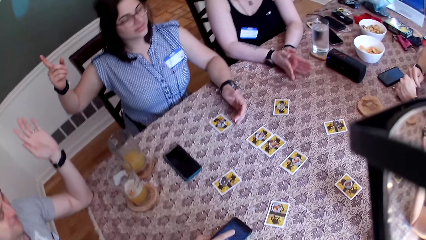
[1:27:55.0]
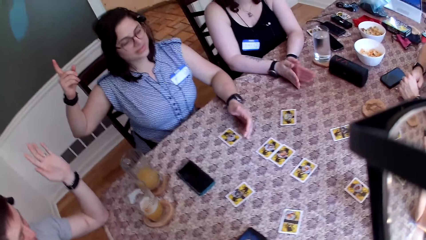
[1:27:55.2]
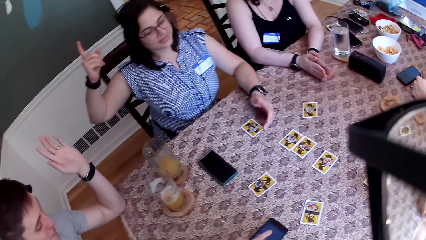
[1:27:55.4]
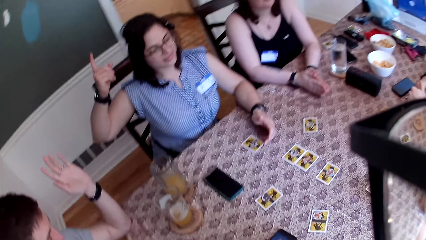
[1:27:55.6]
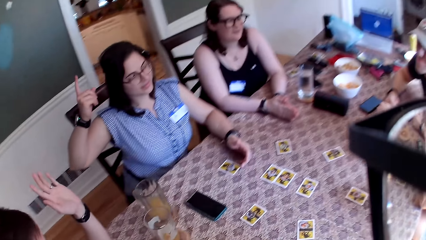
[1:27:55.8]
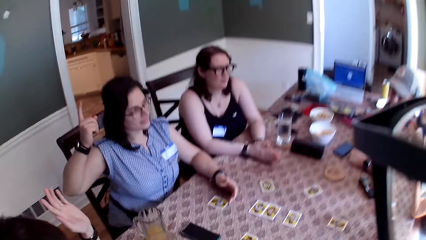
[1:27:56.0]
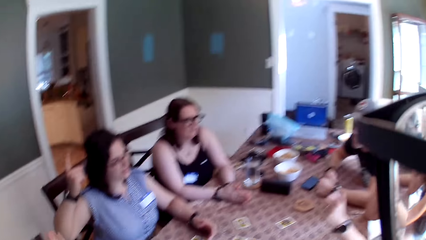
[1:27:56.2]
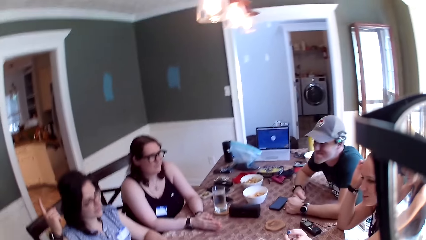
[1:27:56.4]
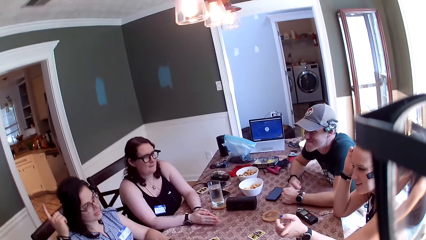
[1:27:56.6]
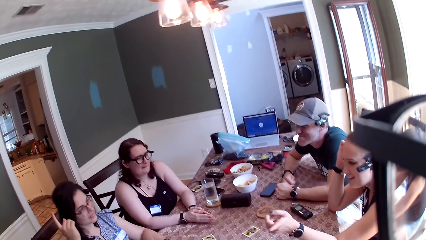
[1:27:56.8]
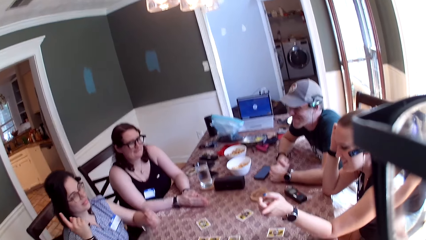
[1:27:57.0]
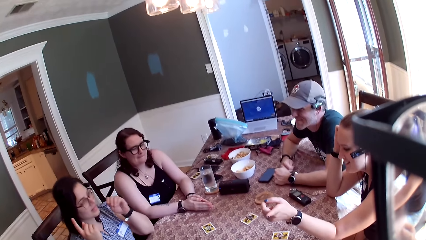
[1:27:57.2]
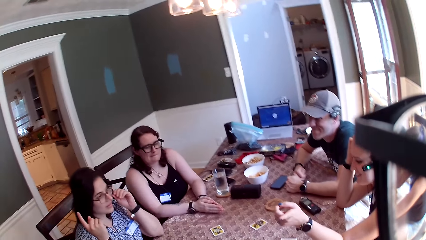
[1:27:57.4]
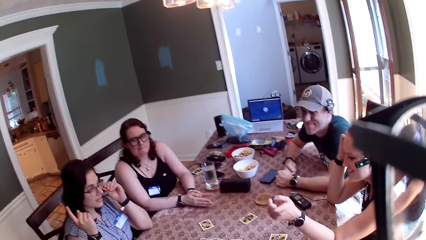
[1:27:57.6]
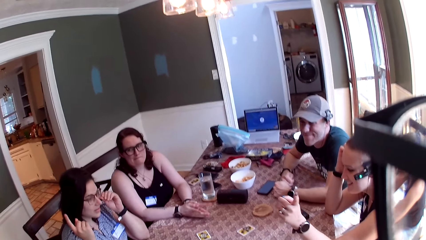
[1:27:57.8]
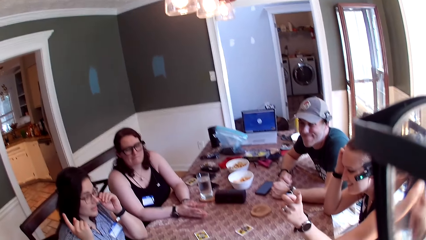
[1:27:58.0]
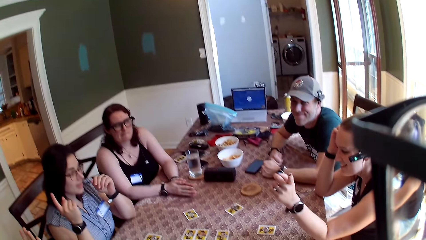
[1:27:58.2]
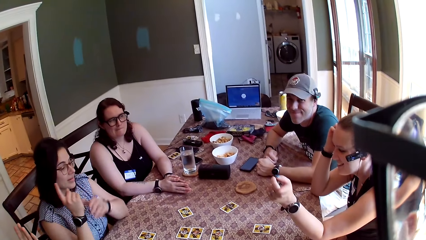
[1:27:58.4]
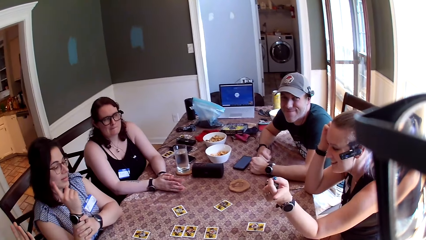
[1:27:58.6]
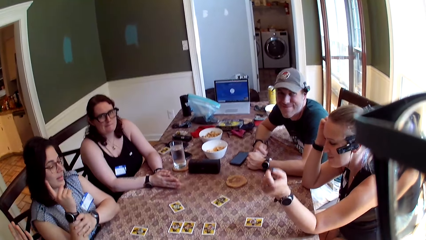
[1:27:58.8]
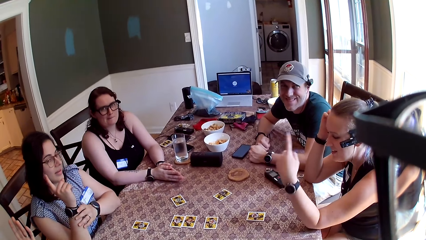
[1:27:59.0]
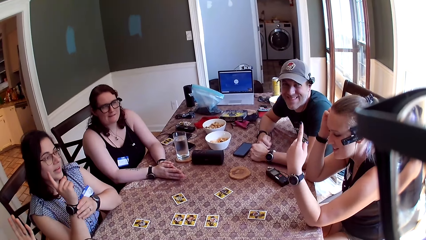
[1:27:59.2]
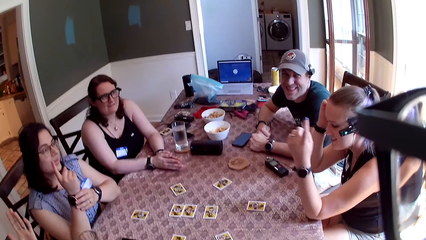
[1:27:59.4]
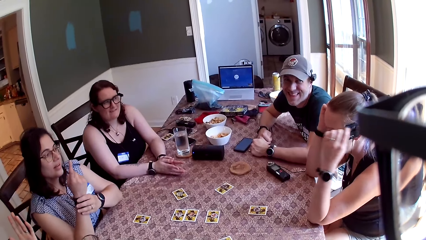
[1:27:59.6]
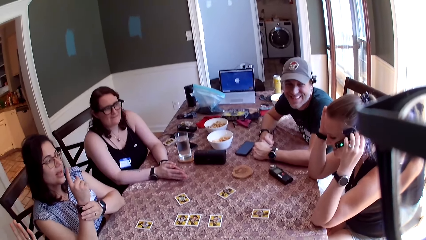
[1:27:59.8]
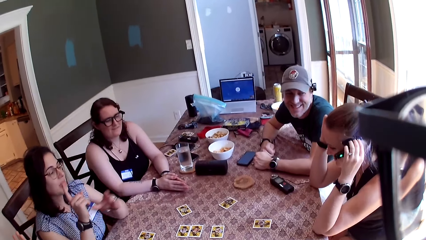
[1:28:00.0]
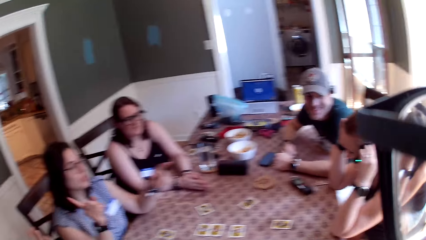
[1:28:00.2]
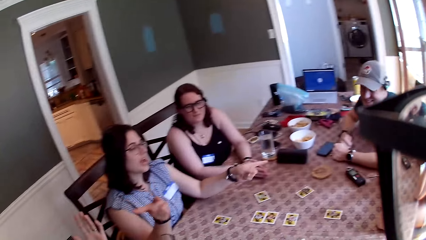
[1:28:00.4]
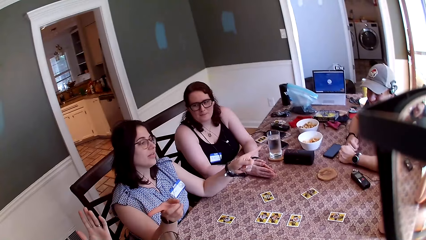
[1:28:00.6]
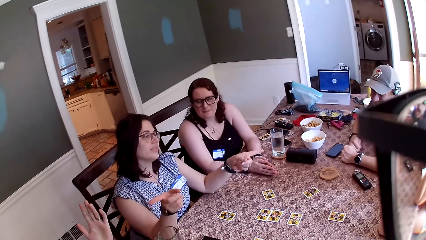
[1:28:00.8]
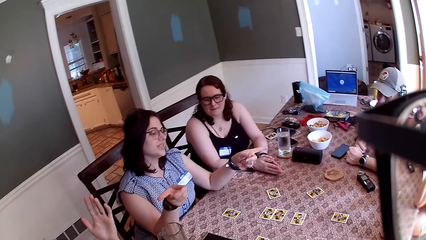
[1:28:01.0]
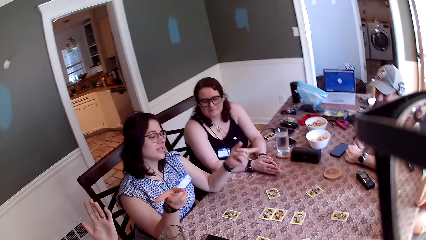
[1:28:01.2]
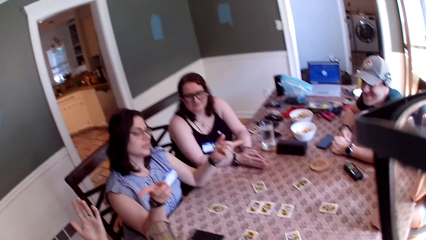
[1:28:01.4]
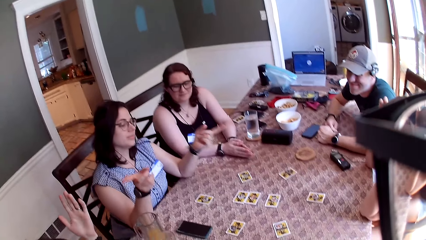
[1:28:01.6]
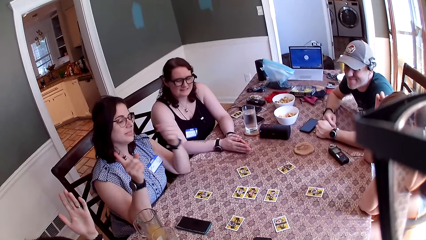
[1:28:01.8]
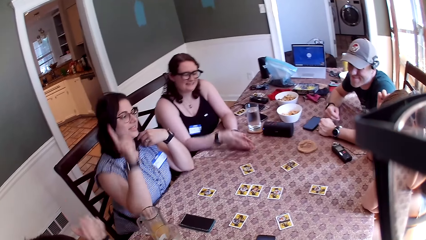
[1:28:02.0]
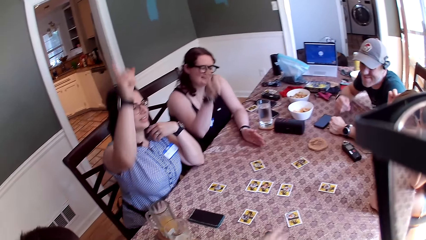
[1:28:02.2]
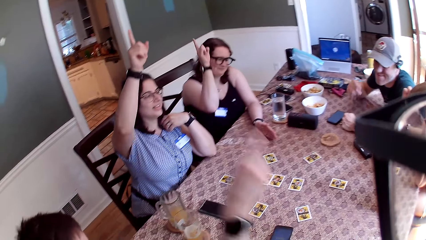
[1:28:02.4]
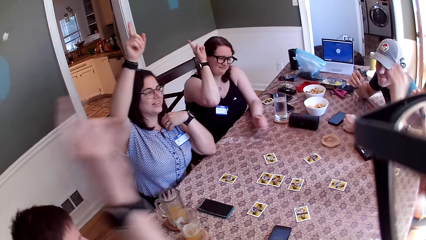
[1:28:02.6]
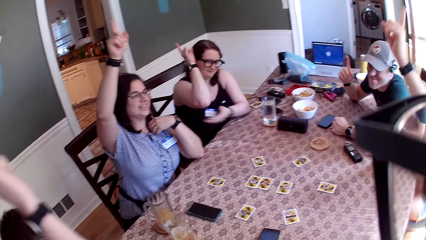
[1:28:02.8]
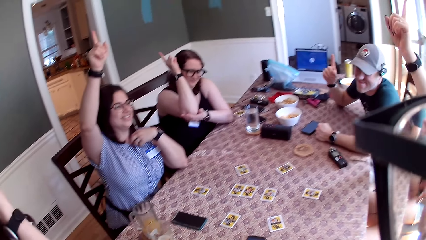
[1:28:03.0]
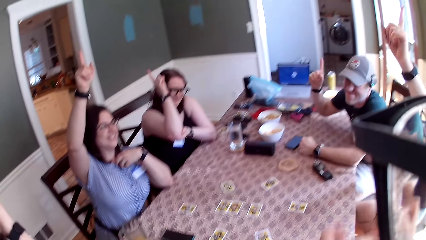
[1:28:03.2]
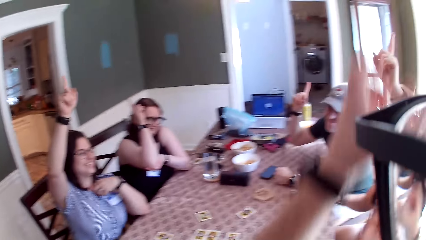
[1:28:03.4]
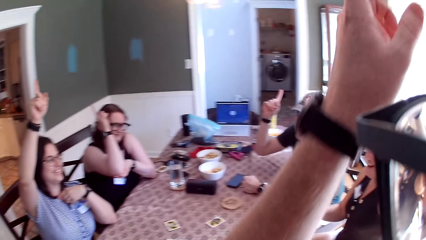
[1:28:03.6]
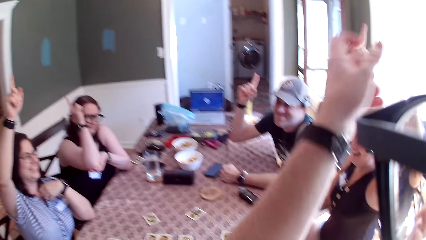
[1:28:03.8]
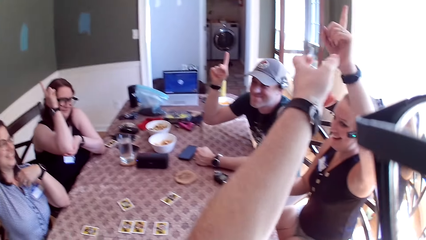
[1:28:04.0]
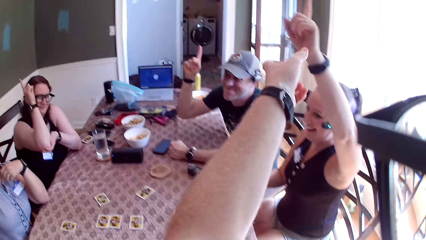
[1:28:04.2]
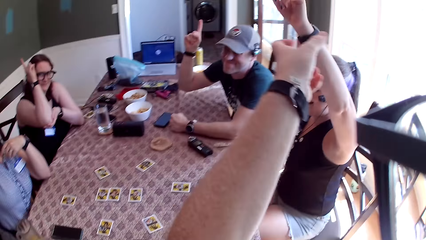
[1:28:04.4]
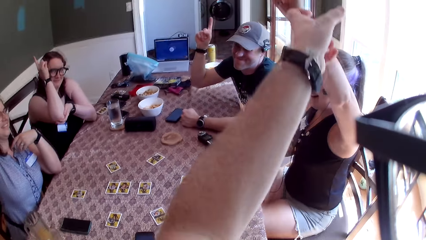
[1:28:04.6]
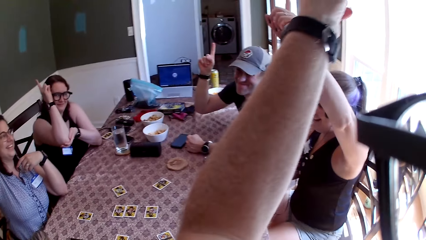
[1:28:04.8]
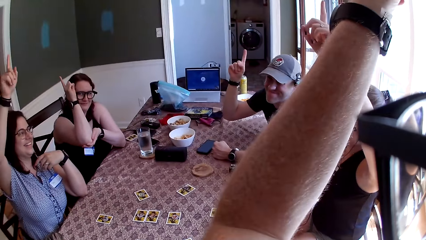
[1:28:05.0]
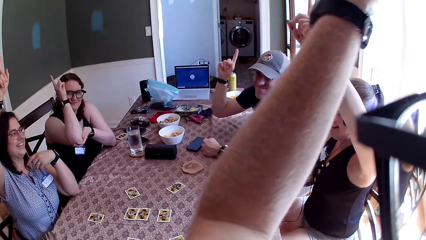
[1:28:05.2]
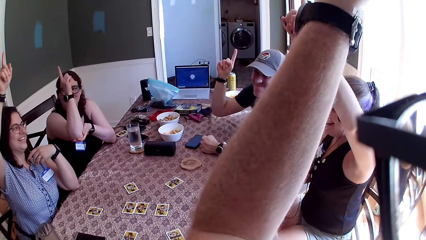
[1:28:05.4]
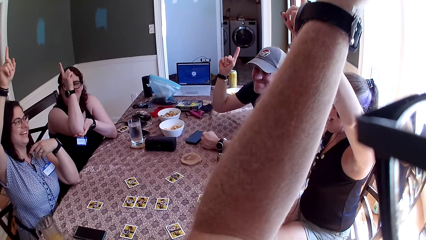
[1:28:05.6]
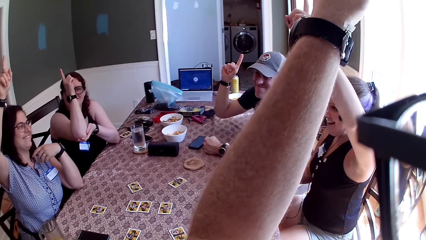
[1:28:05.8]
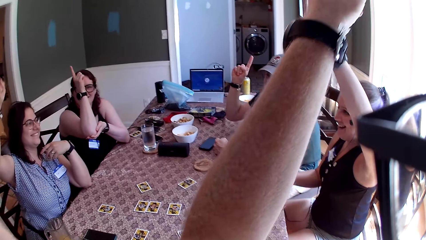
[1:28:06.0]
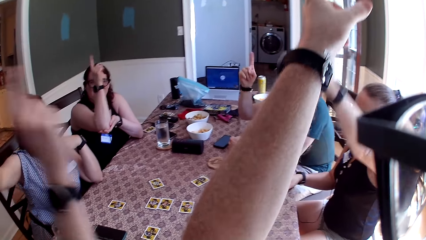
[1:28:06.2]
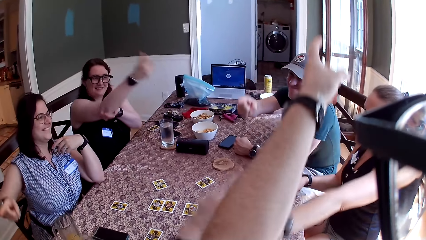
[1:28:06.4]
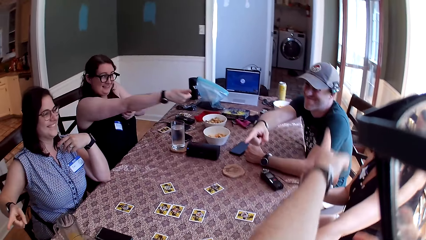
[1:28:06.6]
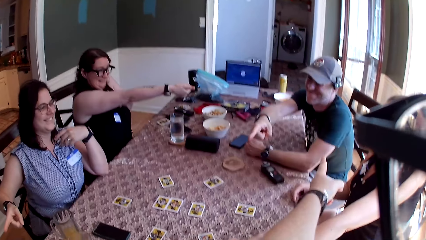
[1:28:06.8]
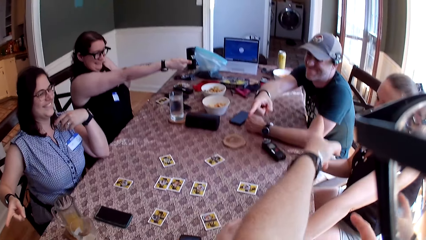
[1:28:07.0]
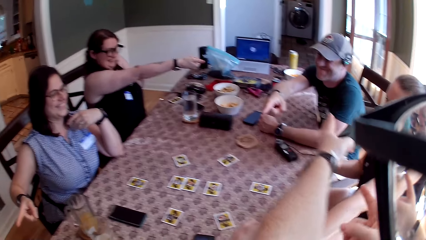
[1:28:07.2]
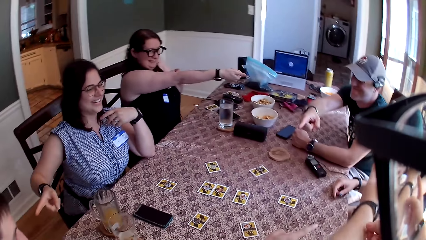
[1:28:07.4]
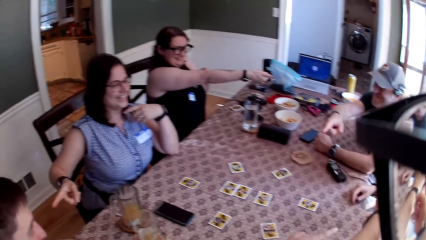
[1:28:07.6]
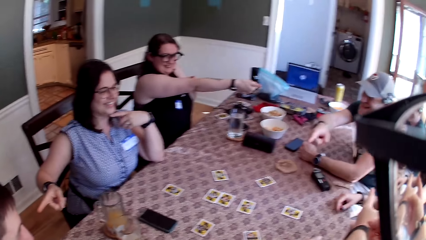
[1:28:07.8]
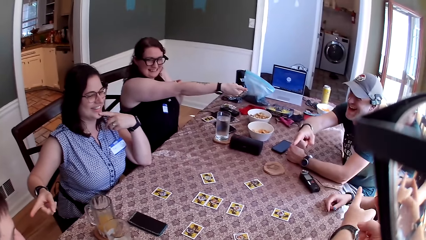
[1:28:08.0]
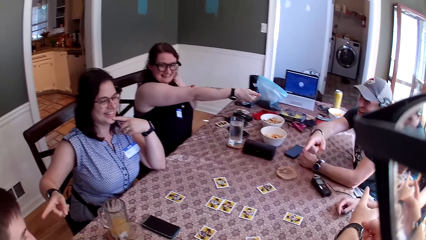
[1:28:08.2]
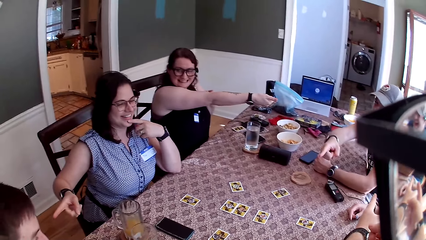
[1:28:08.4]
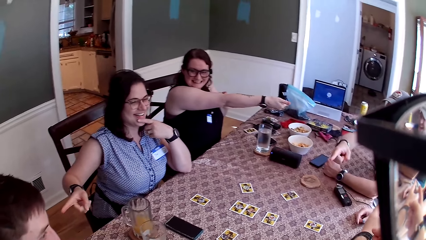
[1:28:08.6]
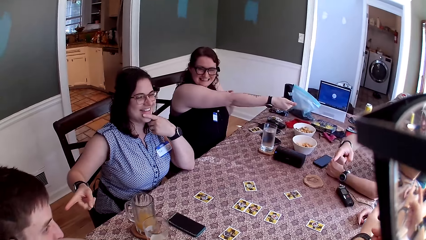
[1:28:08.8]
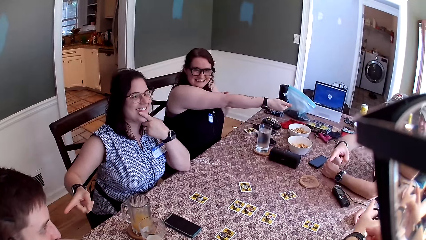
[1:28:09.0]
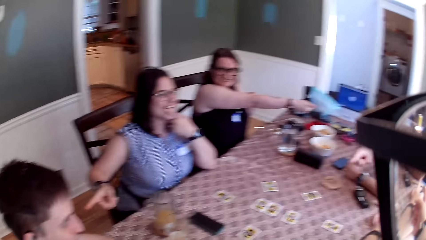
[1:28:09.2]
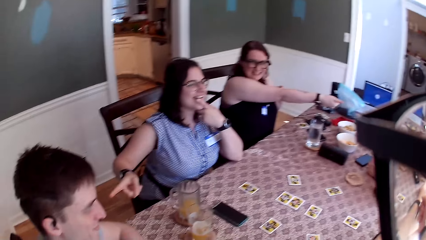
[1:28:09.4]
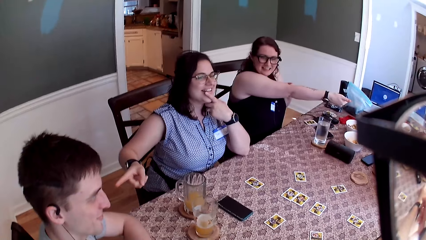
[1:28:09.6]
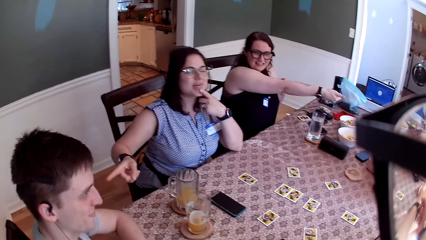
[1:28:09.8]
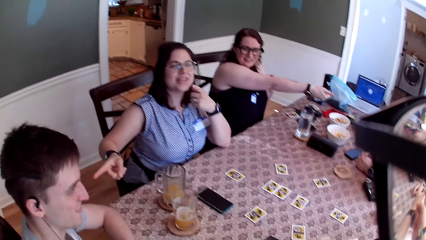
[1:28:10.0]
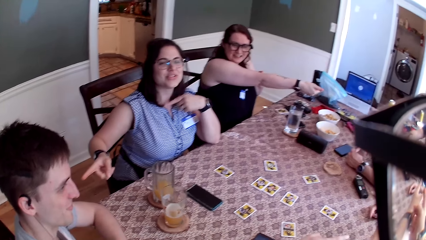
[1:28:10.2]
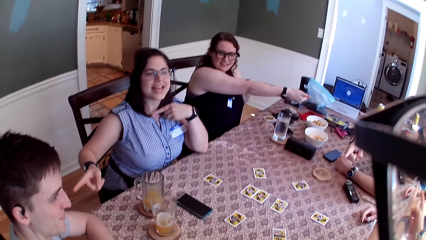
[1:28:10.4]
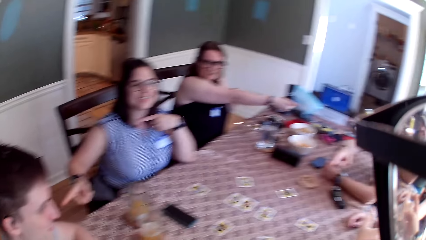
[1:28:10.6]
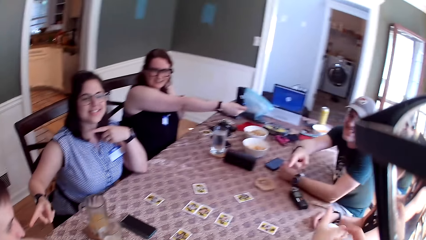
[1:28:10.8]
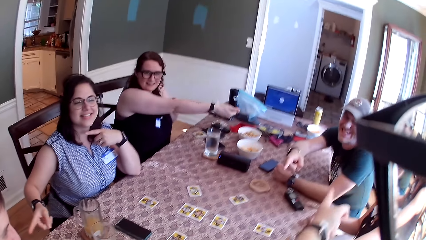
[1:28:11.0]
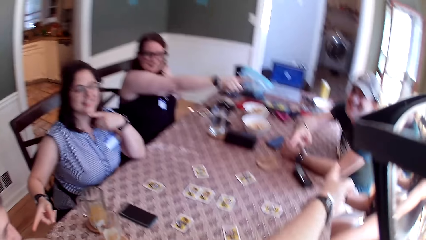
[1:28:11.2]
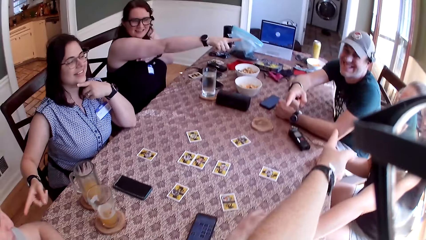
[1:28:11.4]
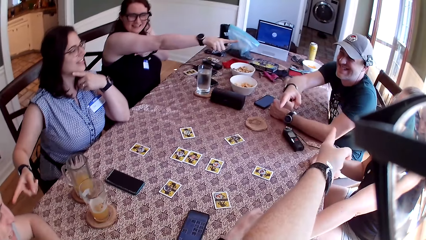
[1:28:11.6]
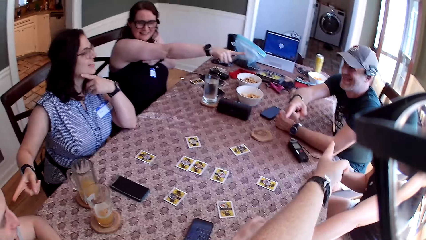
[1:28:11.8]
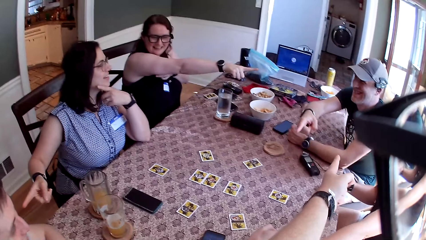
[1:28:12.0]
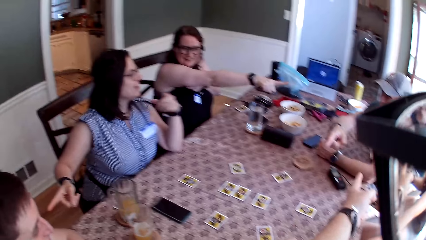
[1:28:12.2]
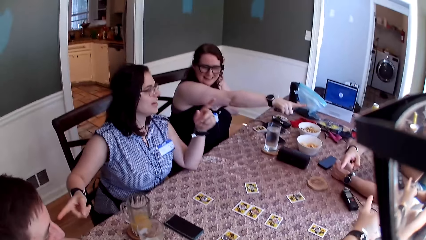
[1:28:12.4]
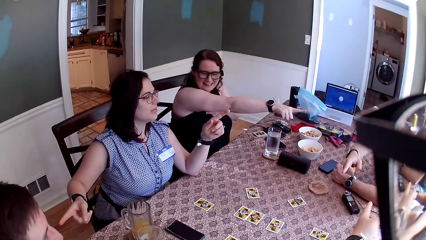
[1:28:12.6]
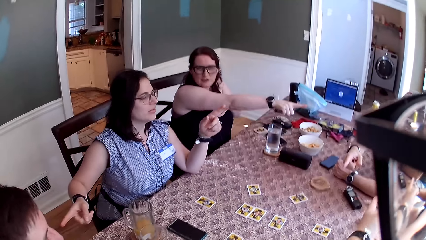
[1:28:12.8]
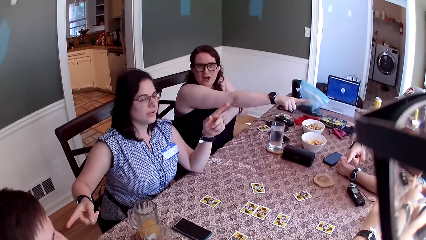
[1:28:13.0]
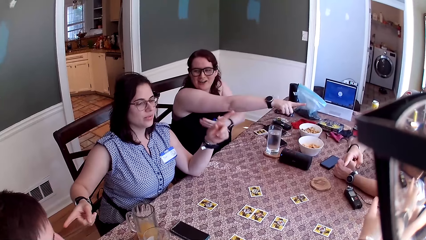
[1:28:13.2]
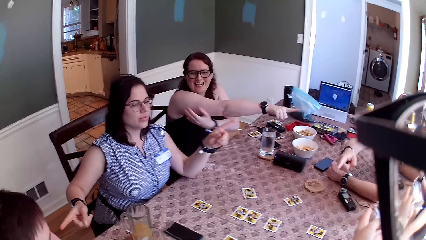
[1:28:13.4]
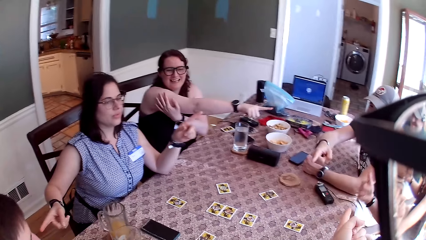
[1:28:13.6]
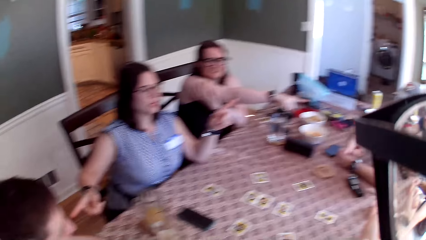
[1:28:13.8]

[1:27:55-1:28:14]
The camera wearer speaks to the group of people. A woman raises her right index finger above her head. Another woman raises her right index finger above her head. A man raises his right index finger above his head. A third woman raises her left index finger above her head. Another man raises his right index finger above his head. The camera wearer raises his left hand and speaks to the group of people. The first woman points at the first man with her right index finger. The third woman points at the first man with her left index finger. The camera wearer points at the other man with his left index finger. The second woman points at the other man with her right index finger. The other man points at the first man with his right index finger. The first woman converses with the group of people.
